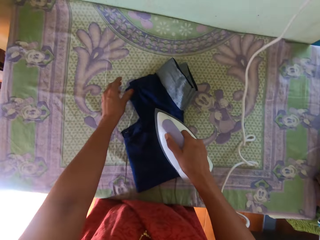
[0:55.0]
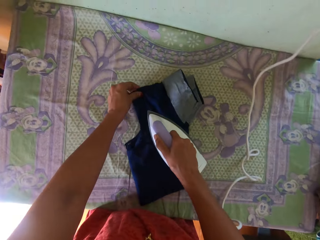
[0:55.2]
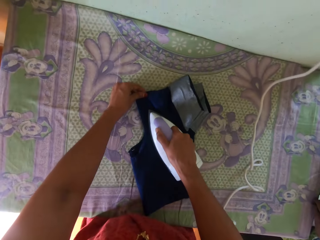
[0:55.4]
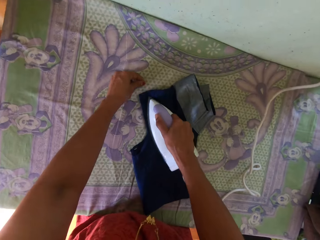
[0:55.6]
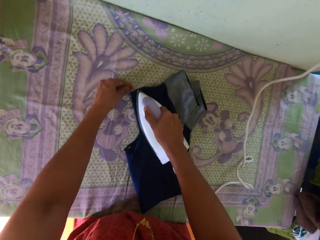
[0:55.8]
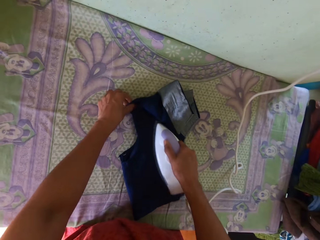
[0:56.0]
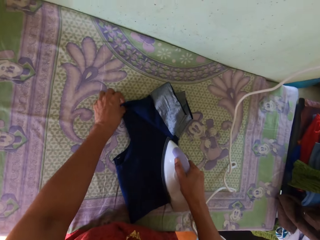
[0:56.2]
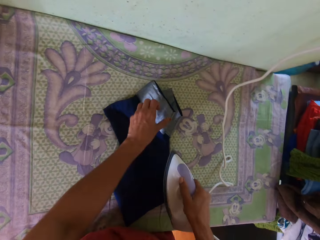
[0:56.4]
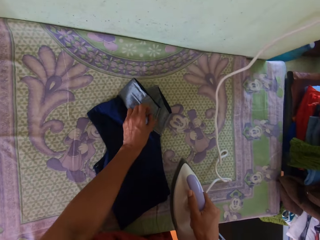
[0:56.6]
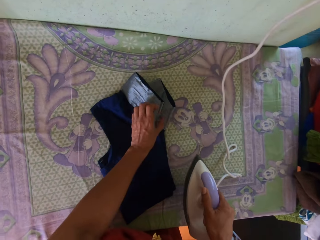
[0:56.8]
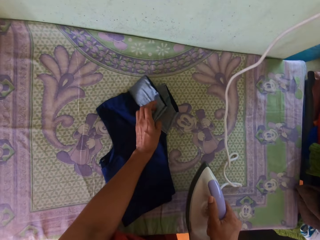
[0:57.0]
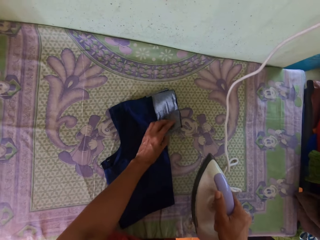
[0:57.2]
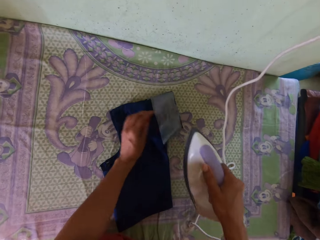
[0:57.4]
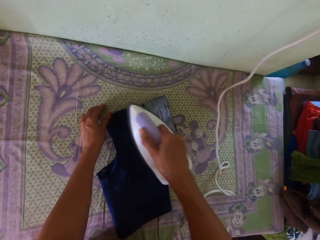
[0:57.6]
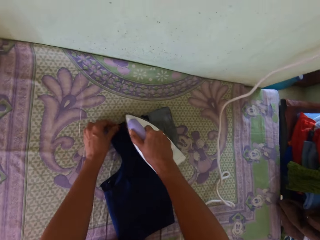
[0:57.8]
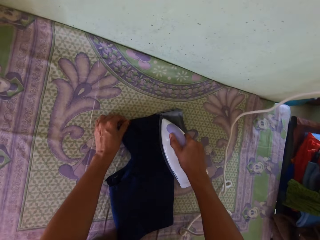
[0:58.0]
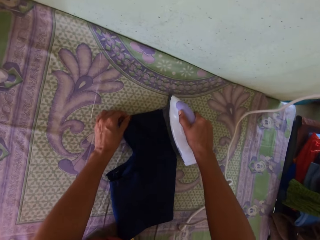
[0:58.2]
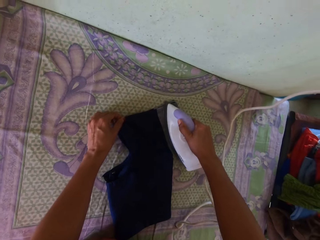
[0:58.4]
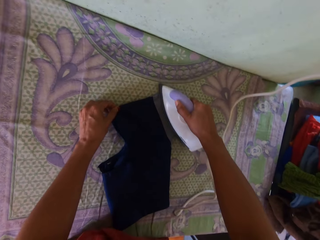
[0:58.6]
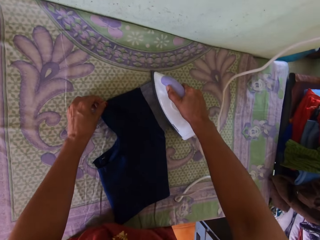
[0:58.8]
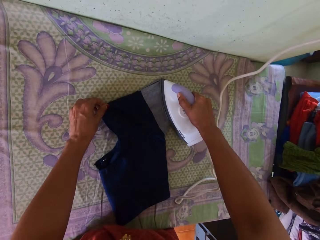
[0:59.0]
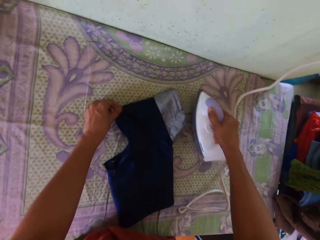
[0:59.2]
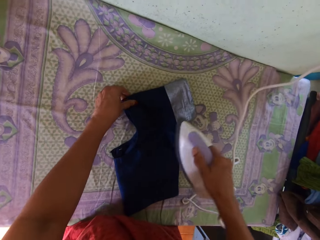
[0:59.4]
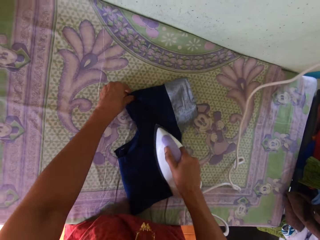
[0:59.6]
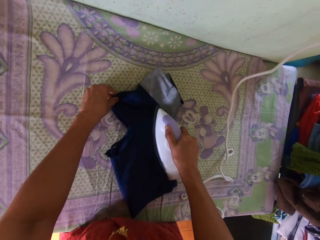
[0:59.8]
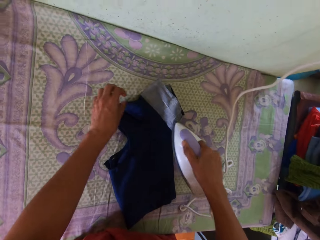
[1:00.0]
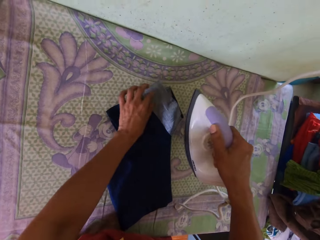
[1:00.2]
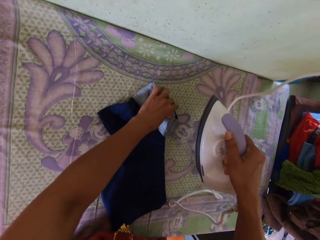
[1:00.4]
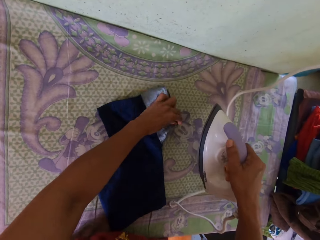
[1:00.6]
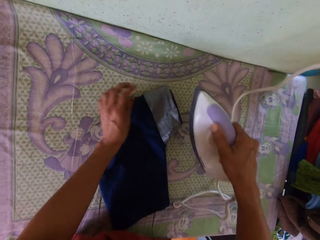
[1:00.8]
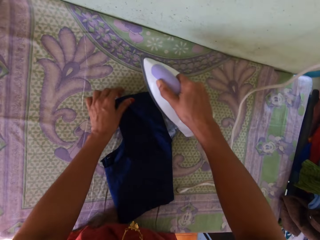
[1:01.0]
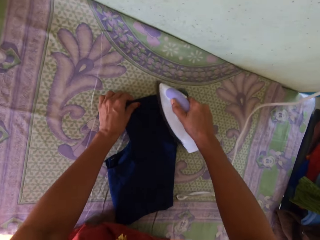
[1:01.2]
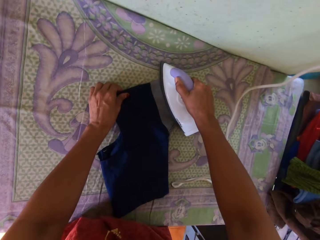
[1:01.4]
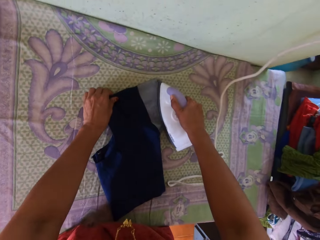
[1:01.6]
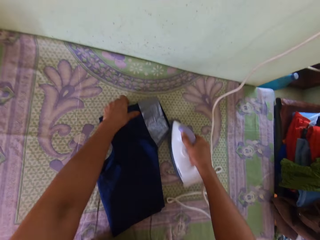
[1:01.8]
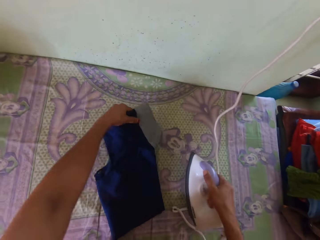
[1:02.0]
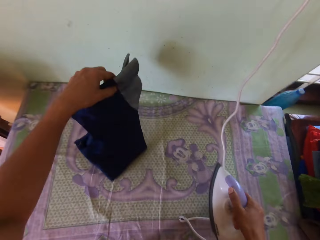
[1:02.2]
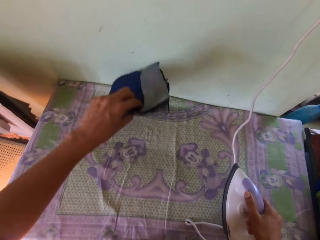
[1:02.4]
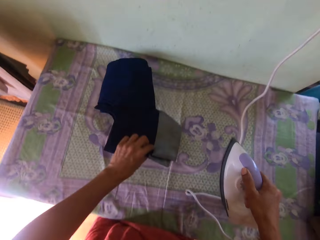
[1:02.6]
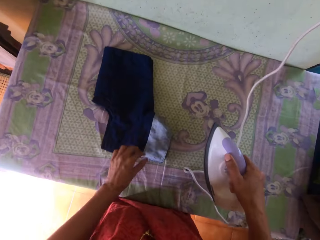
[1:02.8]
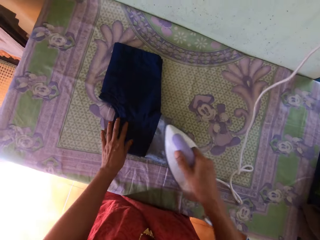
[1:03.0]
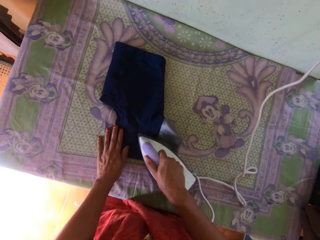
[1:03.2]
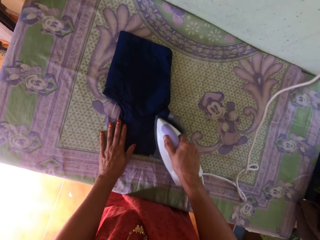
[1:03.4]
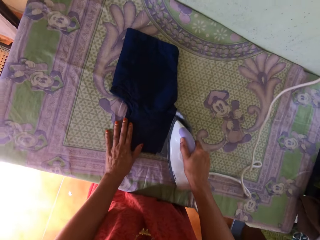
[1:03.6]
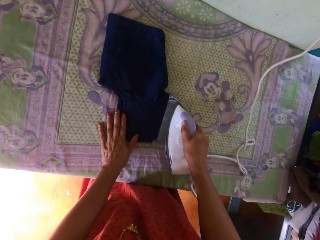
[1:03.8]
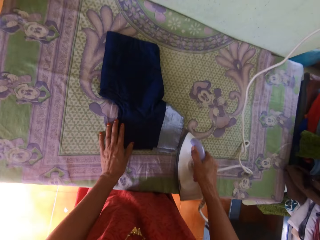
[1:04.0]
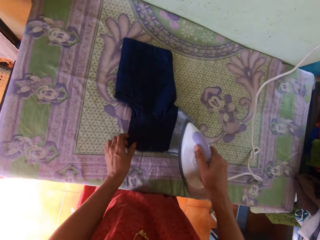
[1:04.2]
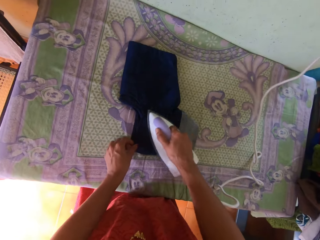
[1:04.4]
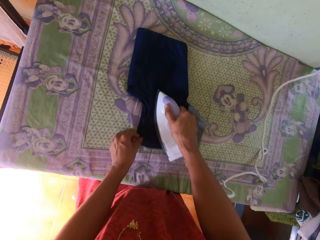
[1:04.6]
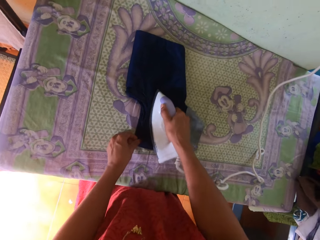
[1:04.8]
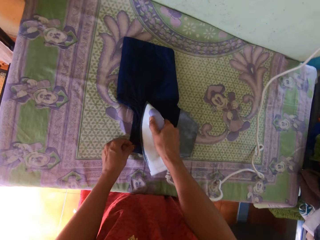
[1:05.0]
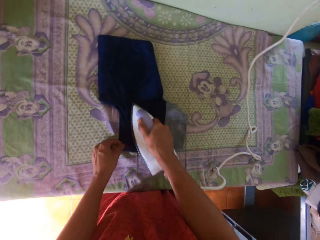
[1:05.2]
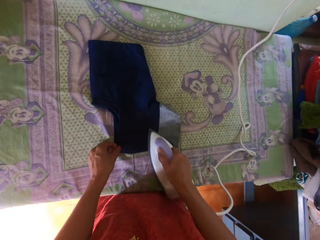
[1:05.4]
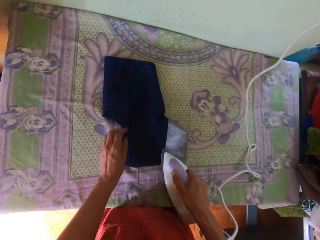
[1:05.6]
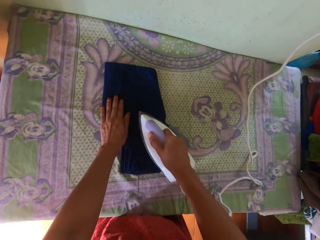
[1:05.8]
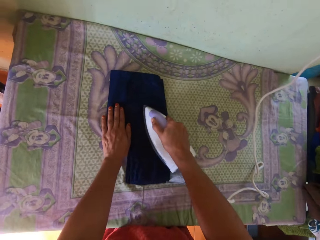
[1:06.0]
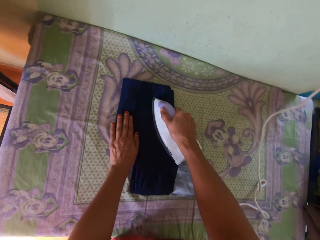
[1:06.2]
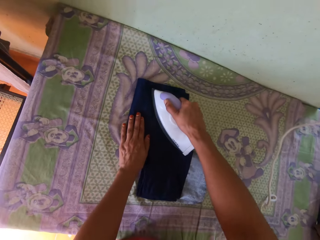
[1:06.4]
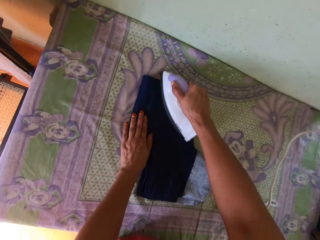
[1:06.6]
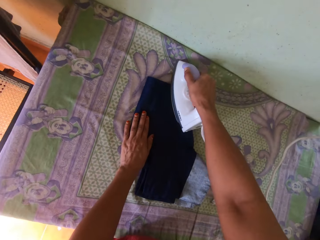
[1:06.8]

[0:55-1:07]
The camera wearer holds a cloth with the left hand. They iron the cloth with an iron. They align the cloth with the left hand. They iron the cloth with the iron. They pick the cloth, turn the cloth, and put down the cloth. They iron the cloth with the iron.

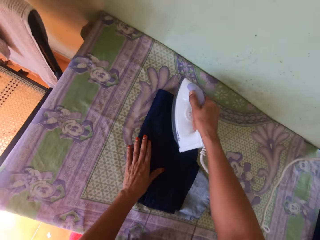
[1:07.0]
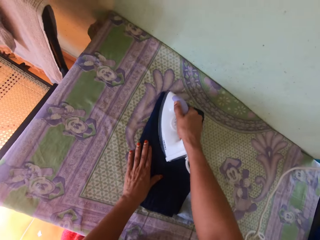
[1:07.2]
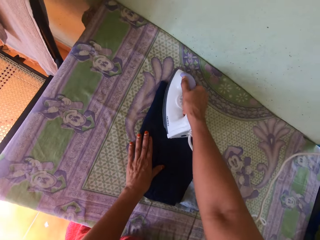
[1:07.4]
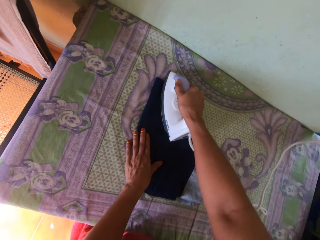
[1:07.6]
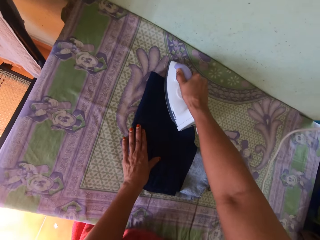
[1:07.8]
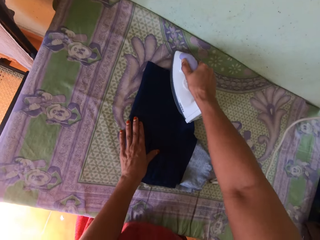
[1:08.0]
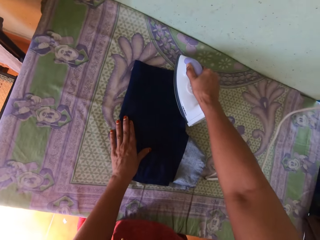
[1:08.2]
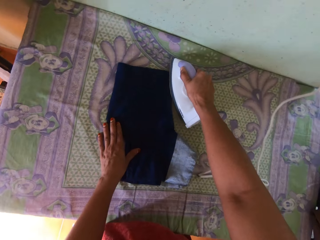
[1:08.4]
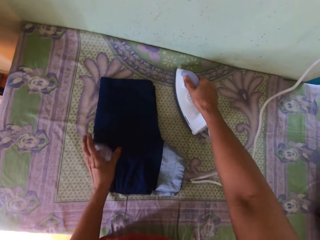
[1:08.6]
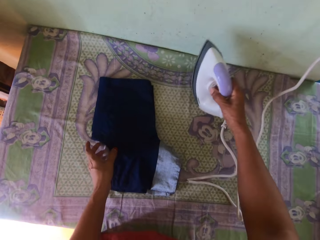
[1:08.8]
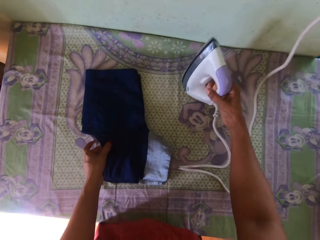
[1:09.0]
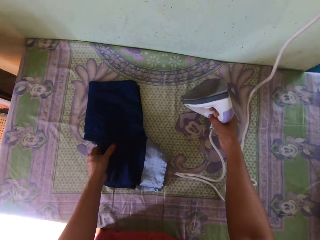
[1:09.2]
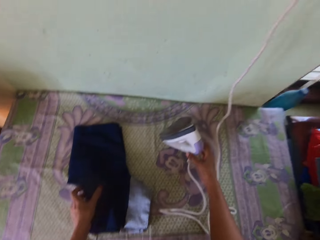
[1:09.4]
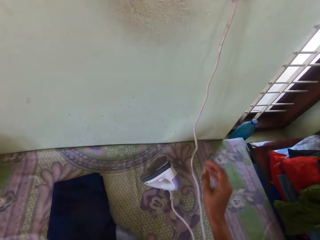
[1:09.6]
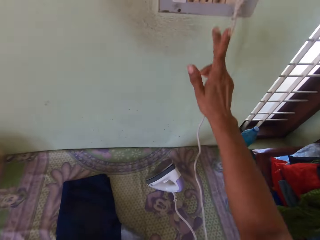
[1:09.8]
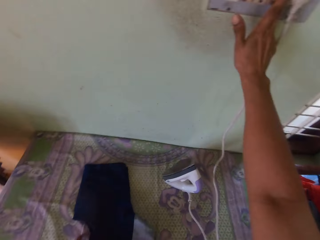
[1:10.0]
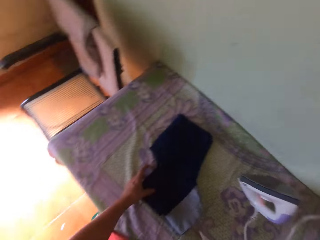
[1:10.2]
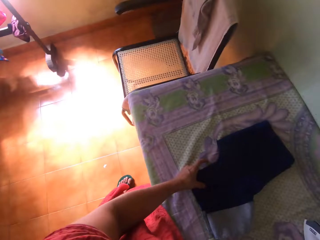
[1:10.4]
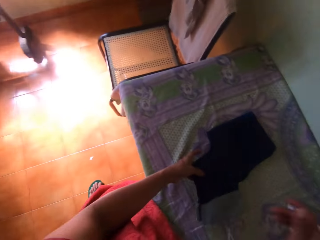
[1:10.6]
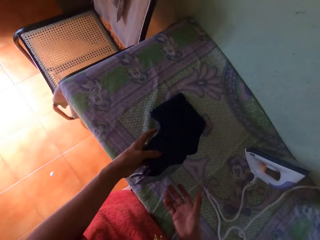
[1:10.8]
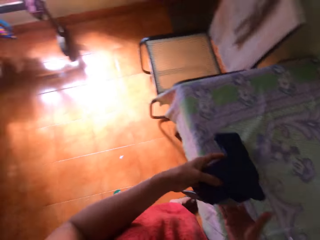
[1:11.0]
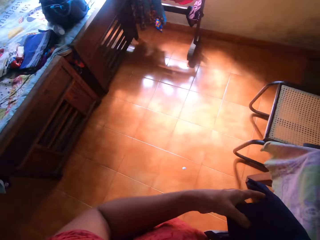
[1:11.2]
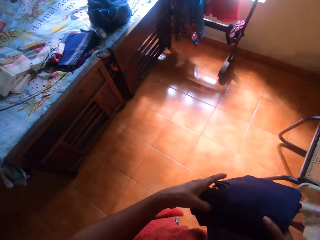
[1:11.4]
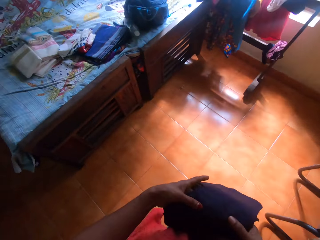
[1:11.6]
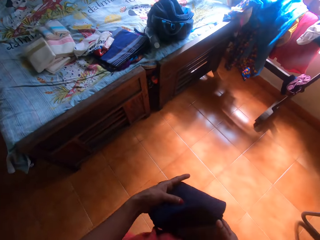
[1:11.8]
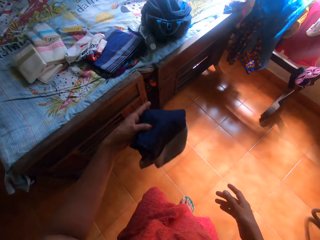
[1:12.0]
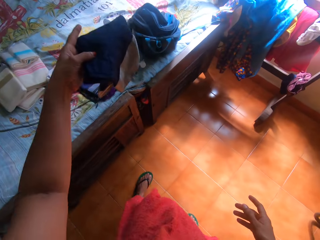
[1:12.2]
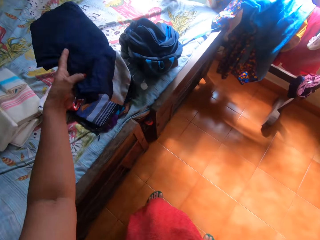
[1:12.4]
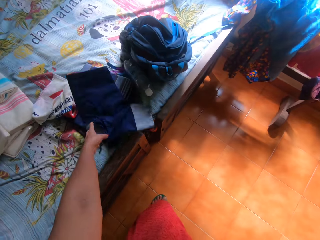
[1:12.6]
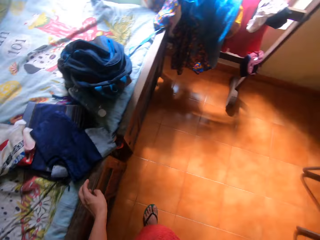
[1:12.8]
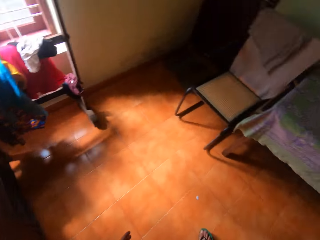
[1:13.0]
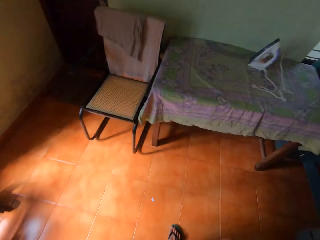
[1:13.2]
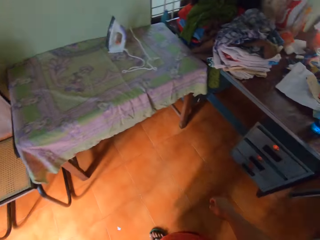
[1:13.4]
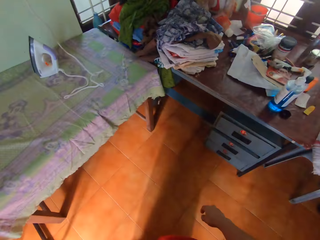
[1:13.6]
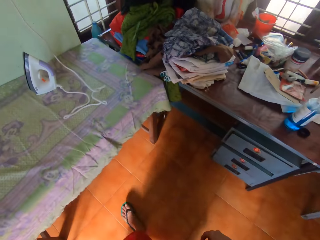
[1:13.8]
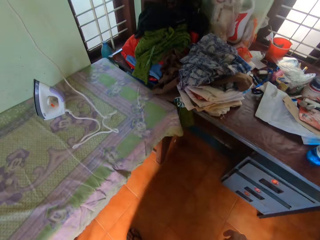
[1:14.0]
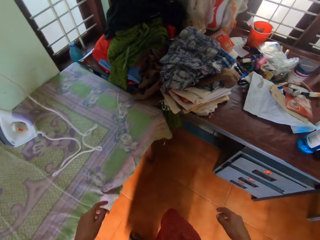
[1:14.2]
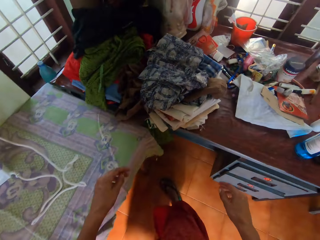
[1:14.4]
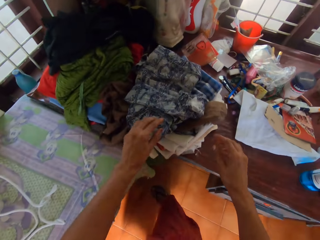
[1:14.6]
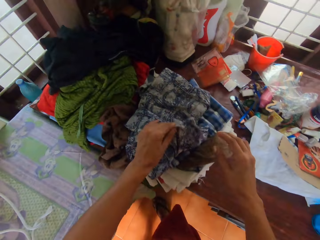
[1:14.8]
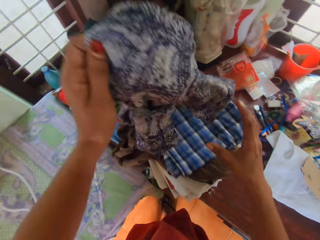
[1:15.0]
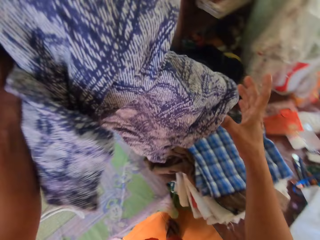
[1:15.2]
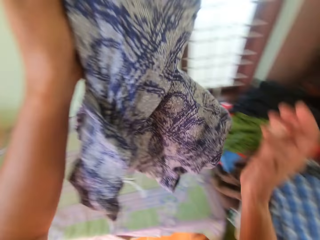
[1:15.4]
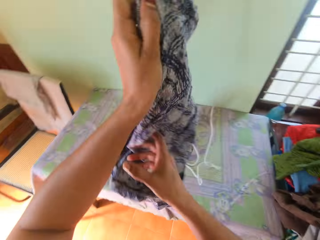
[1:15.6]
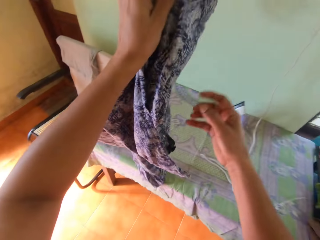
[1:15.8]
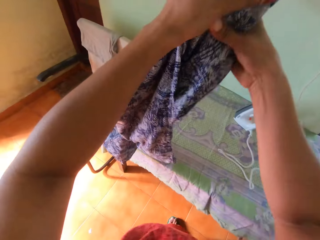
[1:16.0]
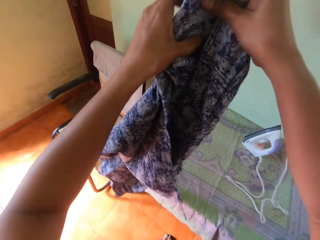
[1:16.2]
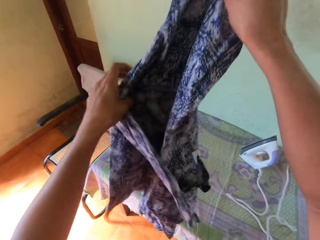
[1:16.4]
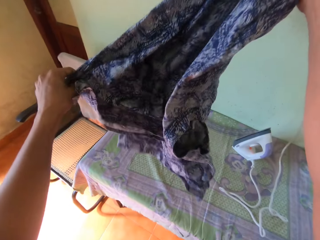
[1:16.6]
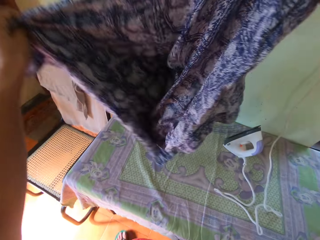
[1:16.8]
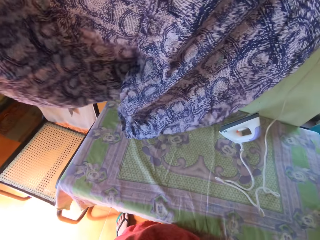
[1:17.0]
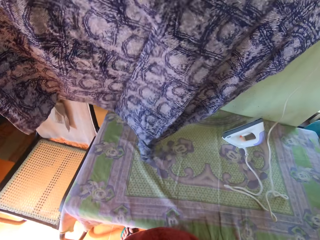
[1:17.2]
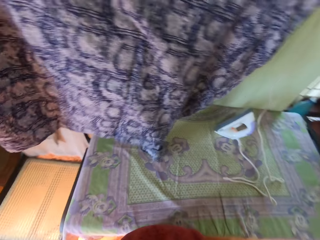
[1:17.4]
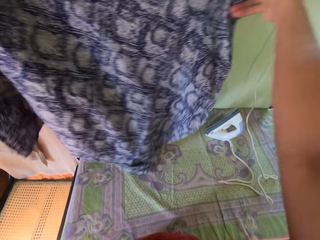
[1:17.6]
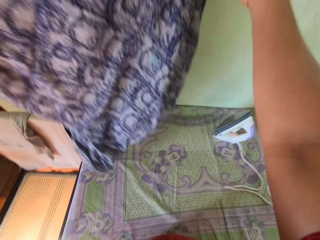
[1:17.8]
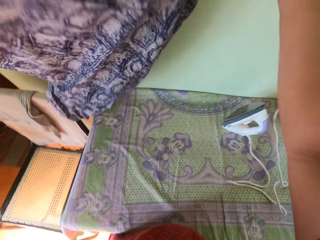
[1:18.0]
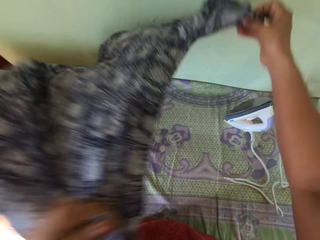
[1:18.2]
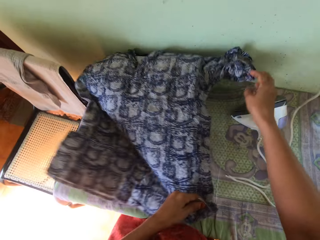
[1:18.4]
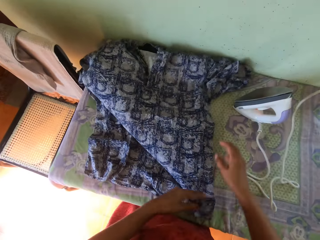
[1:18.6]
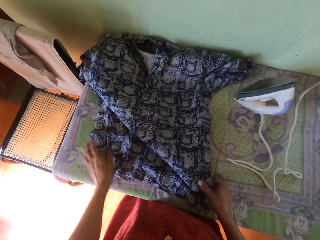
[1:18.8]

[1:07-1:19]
The camera wearer puts an iron on the table. They switch off the socket. They turn around. They pick a cloth, hold the cloth with hands, and carry the cloth. They drop the cloth on the table. They turn around. They walk towards the shelf. They pick a cloth. They unfold the cloth. They put the cloth on the table.
